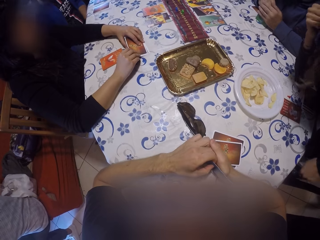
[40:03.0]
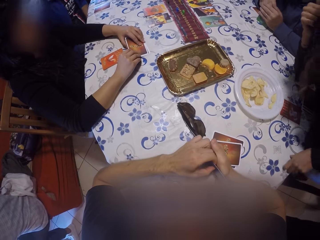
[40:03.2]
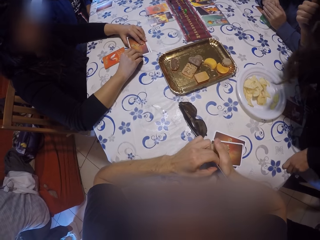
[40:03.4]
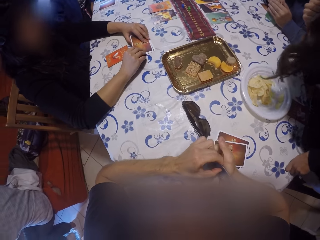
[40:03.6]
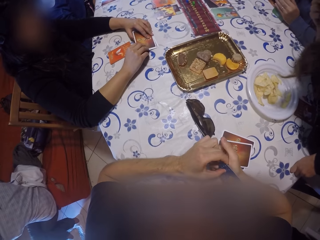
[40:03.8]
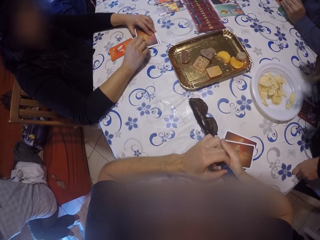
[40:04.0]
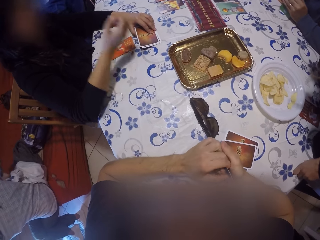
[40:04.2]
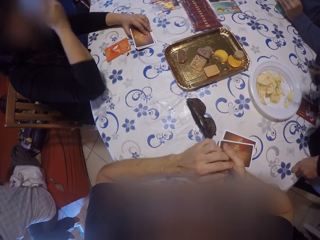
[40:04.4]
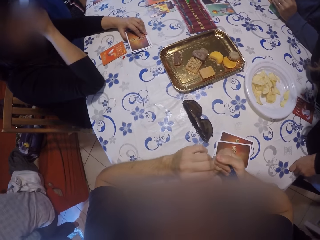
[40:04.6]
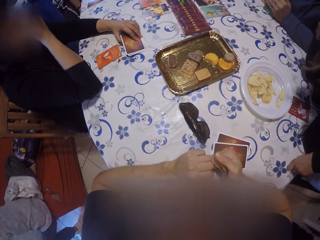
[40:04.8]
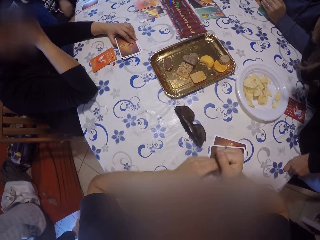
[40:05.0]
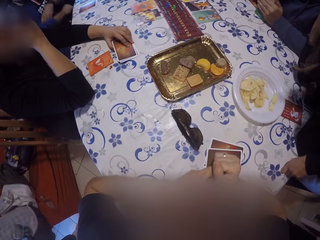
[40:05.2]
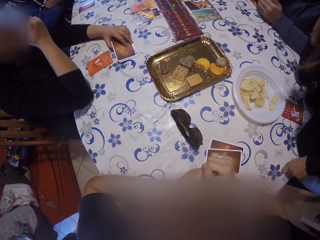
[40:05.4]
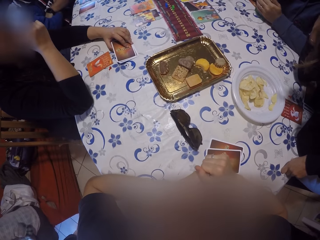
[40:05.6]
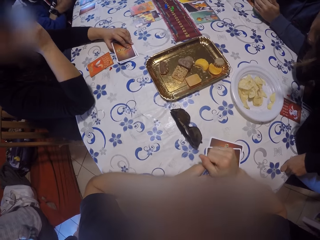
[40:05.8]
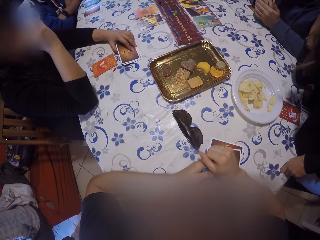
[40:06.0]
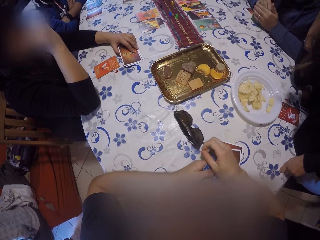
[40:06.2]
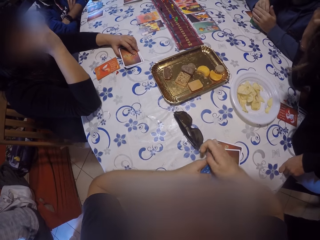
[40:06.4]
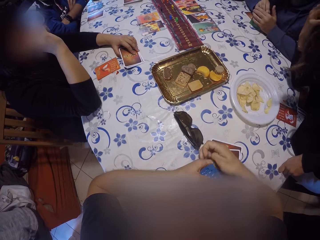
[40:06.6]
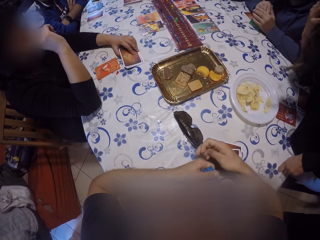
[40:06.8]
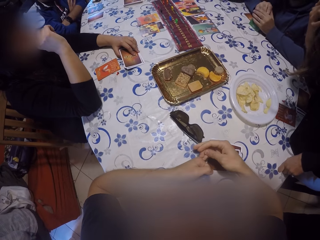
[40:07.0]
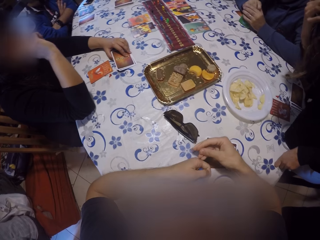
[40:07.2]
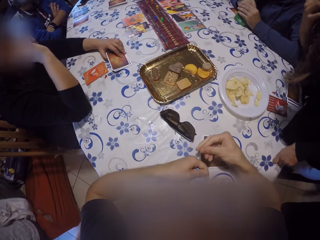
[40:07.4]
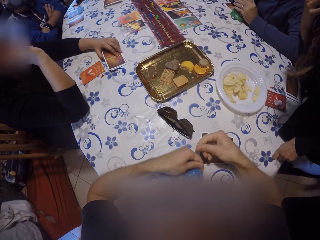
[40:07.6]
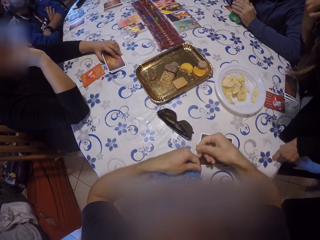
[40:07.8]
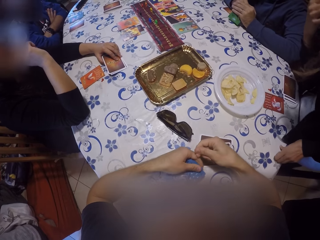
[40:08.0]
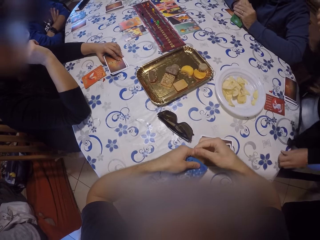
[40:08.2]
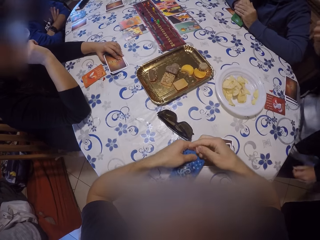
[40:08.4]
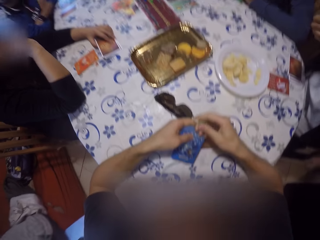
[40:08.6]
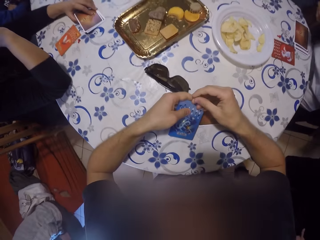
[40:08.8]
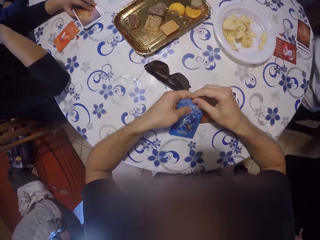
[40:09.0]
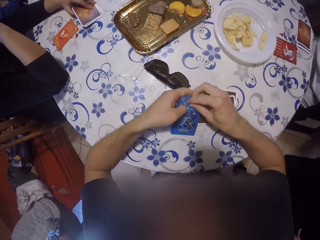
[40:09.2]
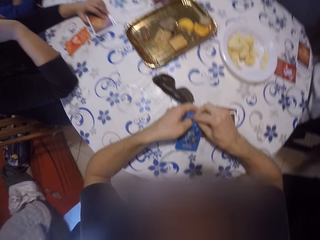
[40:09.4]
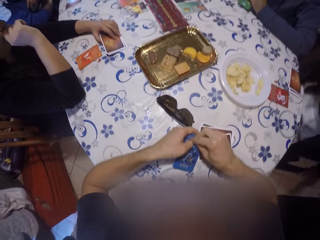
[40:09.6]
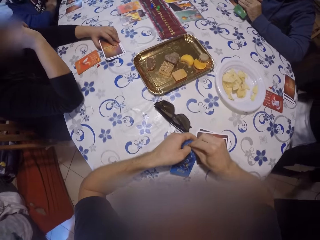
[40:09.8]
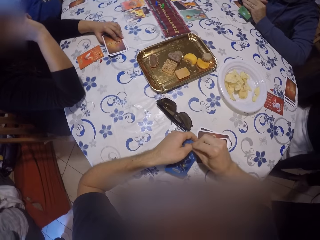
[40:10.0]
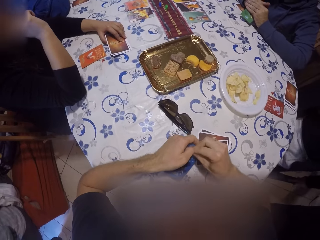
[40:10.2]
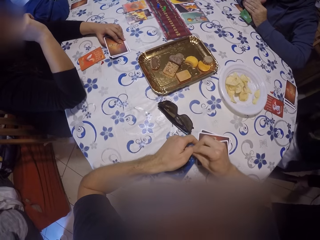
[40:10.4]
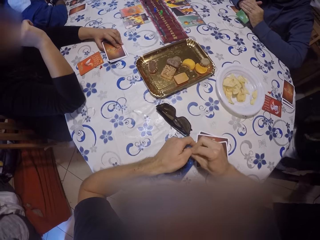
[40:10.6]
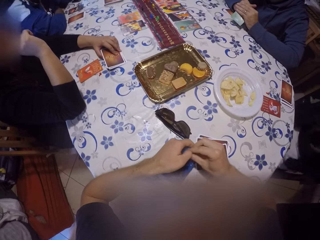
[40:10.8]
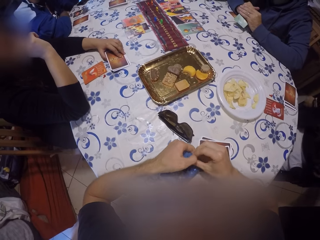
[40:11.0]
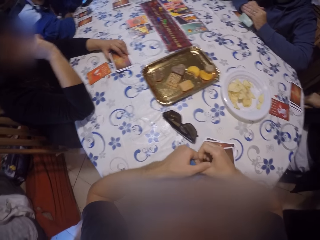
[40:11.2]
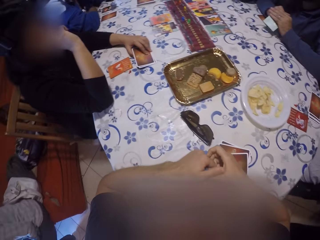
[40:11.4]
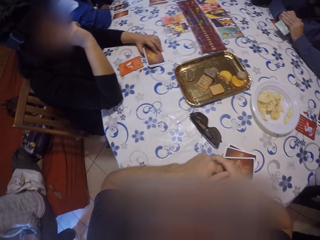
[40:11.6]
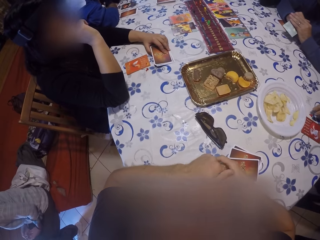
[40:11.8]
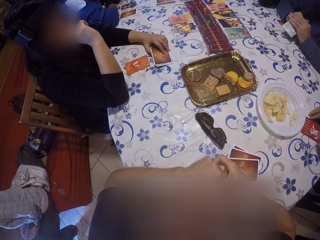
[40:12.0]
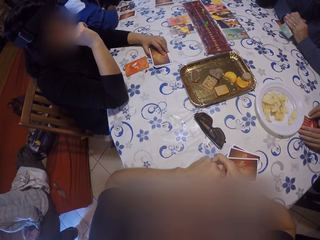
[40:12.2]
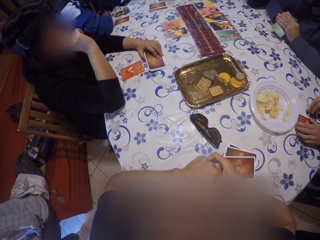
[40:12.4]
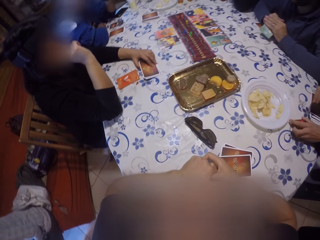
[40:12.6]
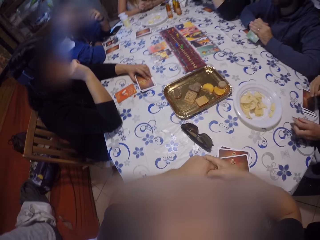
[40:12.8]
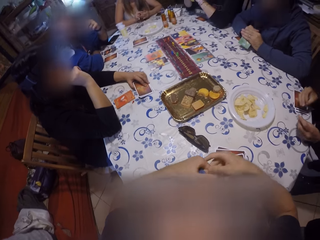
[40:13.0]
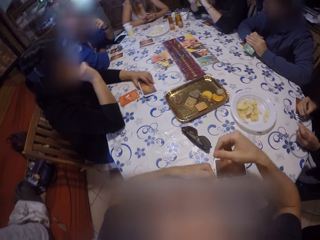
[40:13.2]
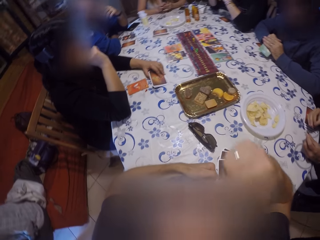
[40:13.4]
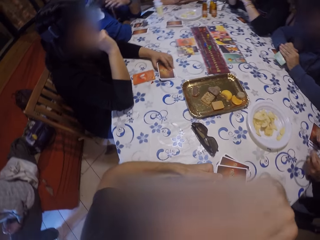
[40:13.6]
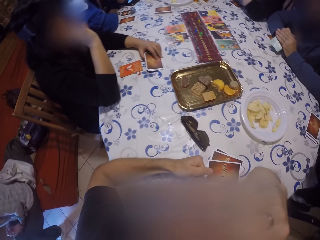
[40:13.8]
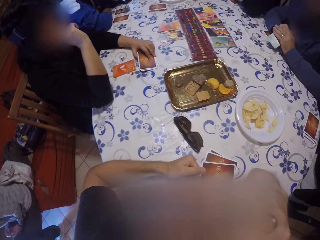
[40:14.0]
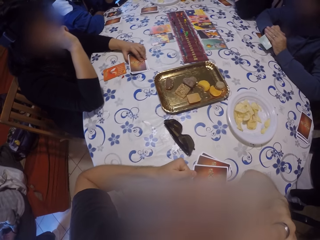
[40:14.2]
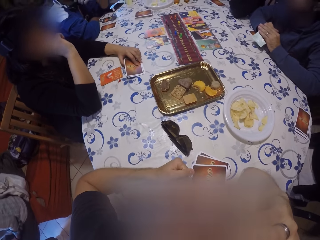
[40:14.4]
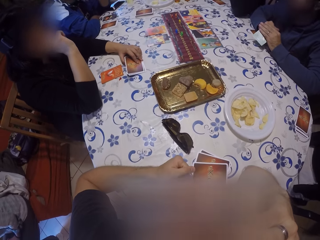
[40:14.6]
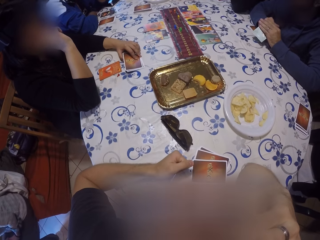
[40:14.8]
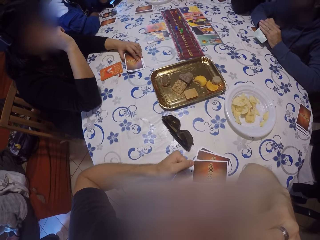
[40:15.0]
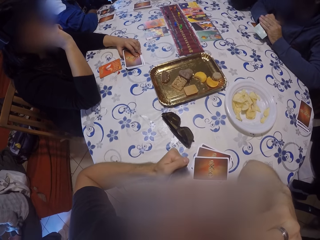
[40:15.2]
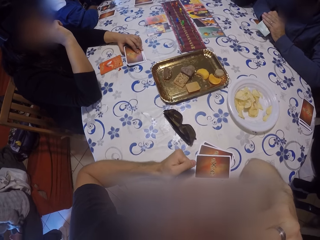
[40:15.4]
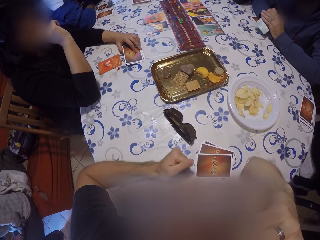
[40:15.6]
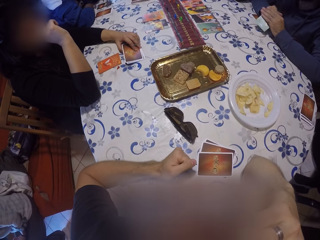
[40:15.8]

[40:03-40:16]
The camera wearer looks around. A woman touches her face with her right hand. The camera wearer puts the game piece in the card with his right hand. Another woman picks a card from the table with her left hand. The camera wearer touches the face.

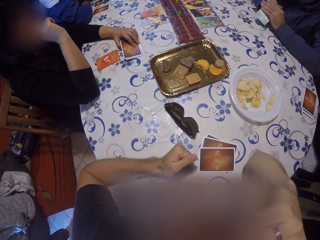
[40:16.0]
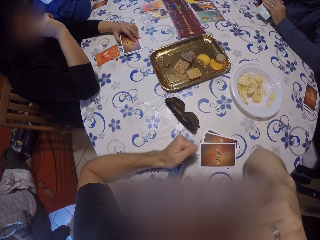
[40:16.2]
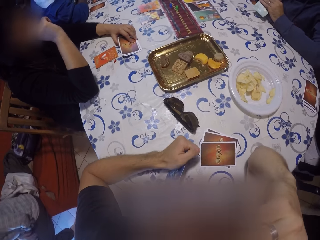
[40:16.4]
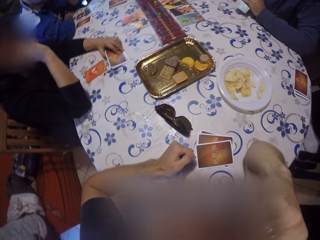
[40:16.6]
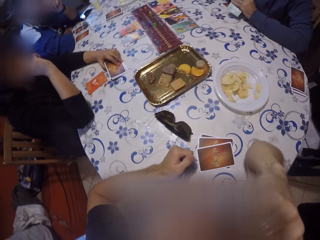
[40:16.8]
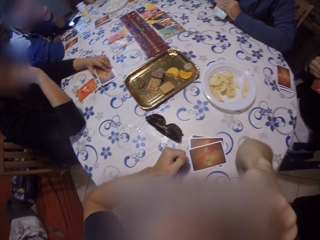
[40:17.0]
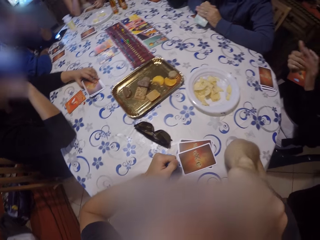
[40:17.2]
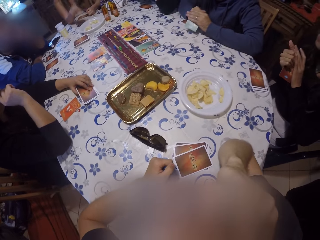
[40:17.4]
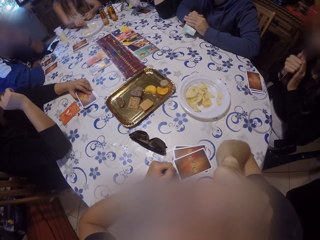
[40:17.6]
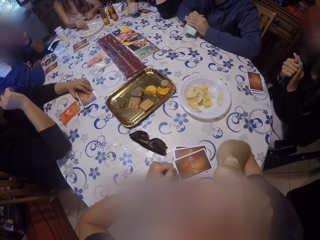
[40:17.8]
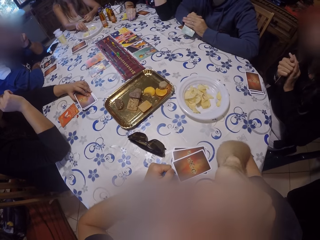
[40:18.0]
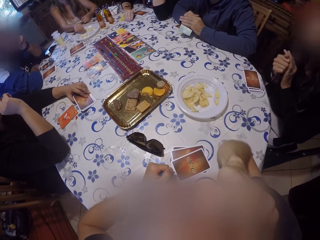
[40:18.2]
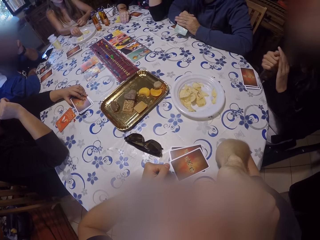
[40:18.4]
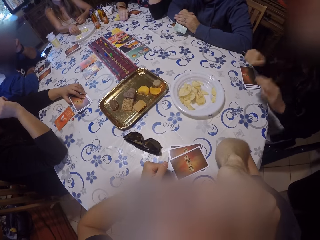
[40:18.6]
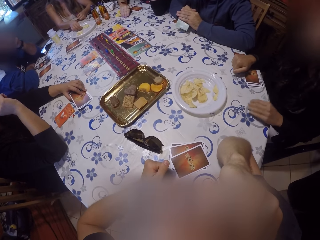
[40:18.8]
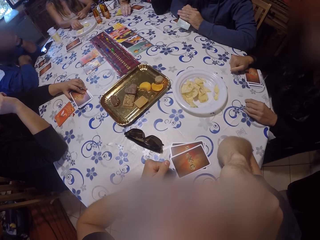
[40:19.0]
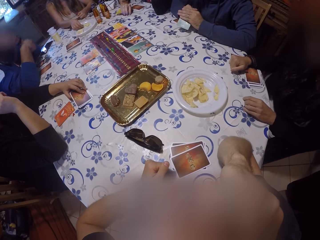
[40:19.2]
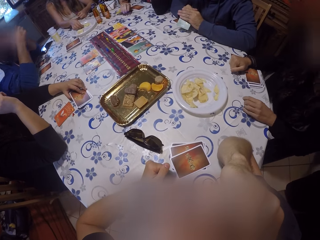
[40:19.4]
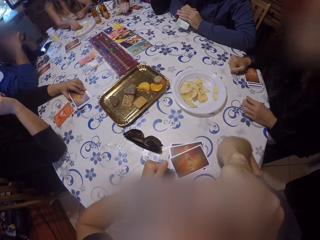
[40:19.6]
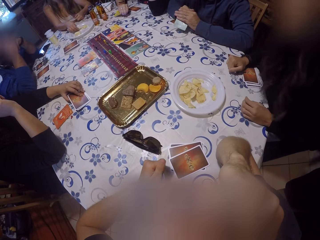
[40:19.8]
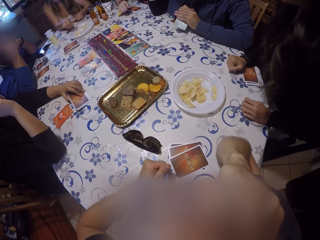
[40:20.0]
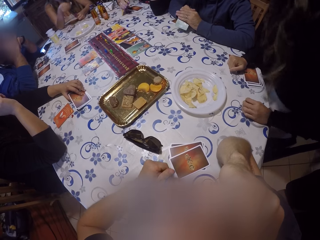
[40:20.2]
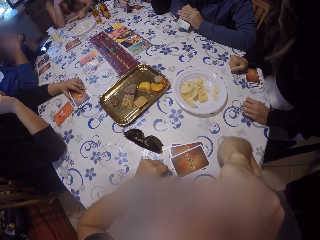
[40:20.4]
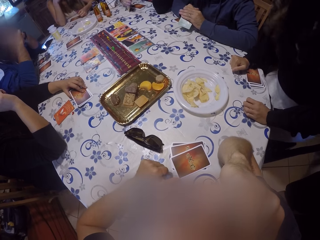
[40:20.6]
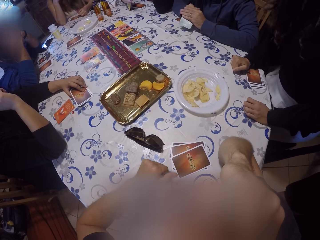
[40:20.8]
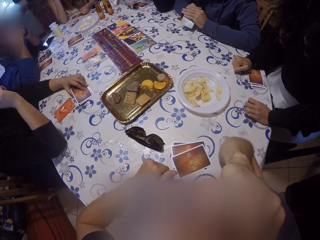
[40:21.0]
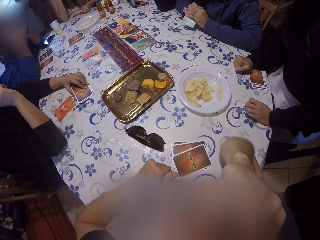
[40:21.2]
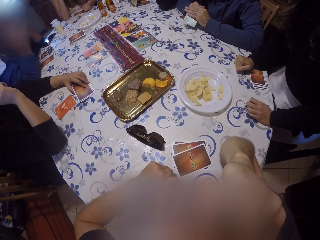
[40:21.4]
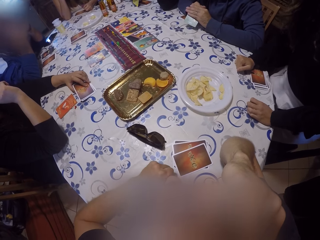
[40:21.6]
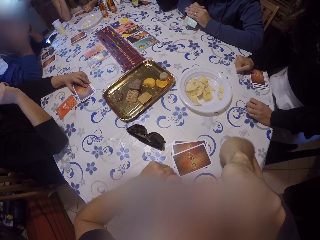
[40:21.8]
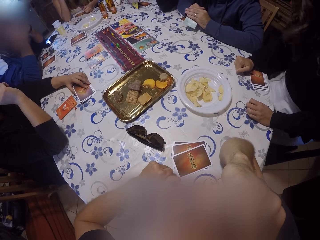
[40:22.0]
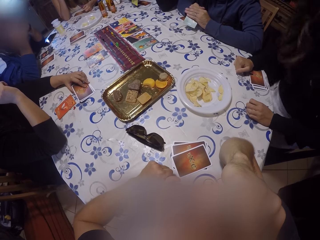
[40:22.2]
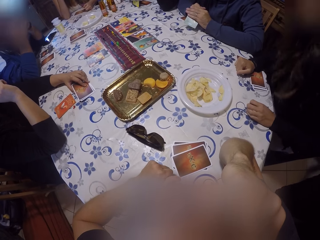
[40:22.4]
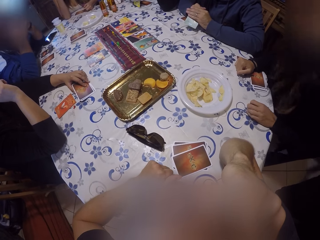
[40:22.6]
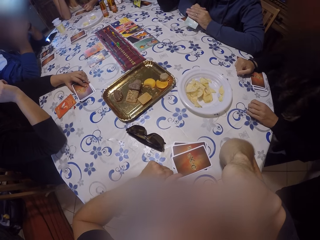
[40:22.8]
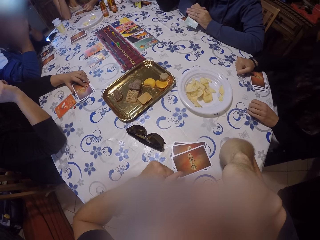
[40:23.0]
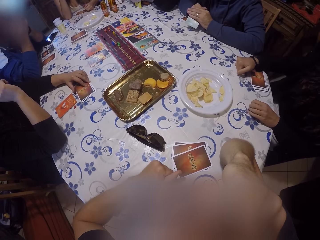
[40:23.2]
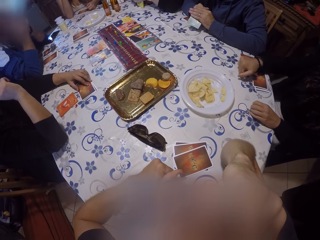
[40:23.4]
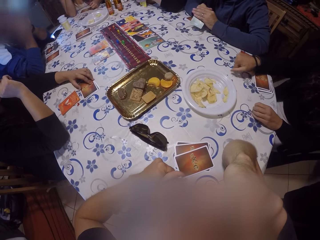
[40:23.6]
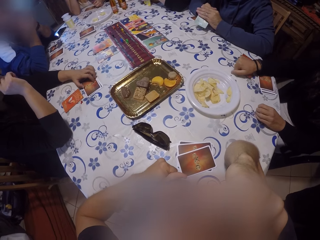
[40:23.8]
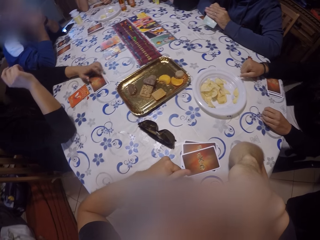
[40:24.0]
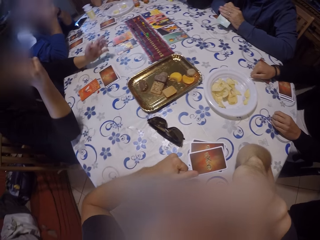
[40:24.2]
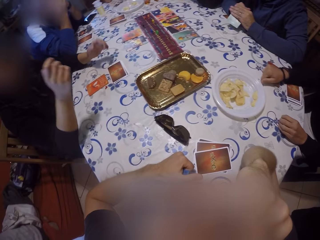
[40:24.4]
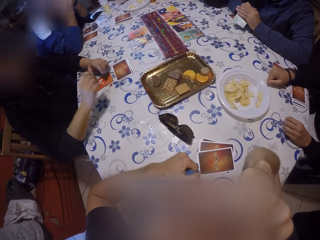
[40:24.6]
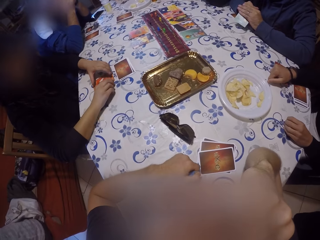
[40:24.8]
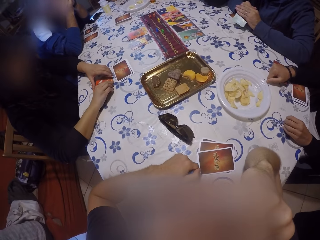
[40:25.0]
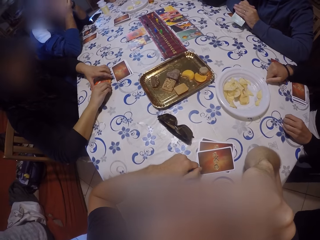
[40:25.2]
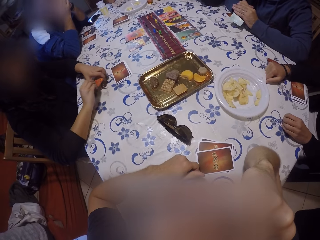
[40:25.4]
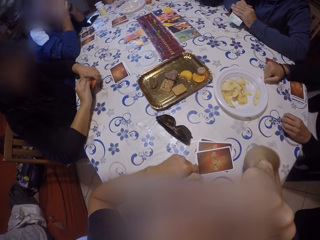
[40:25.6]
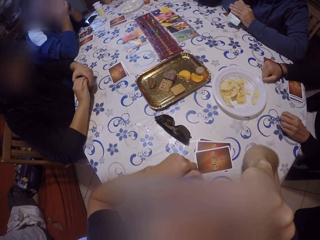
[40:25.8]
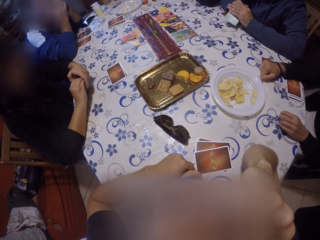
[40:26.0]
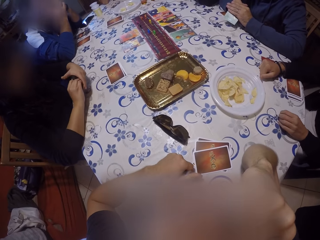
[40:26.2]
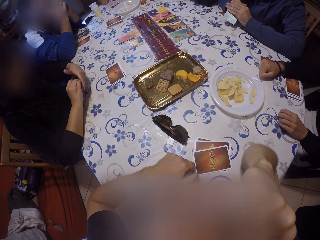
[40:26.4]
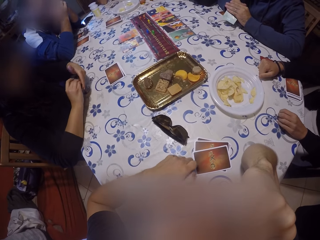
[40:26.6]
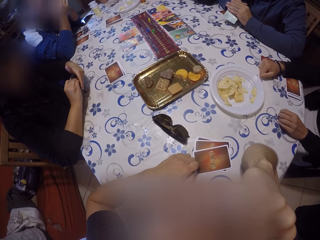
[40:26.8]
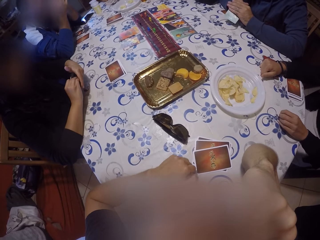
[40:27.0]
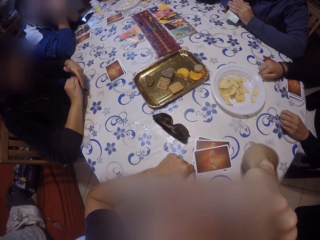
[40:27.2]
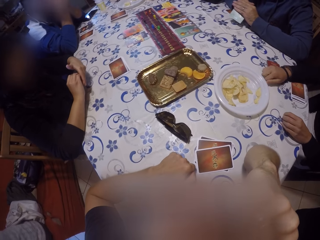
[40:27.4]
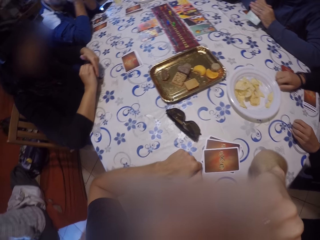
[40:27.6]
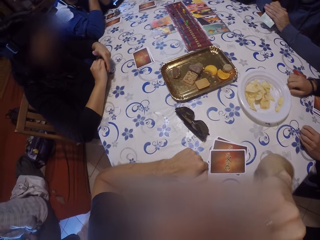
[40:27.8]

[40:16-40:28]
A woman folds the card with both hands. She places her left hand on the table and places the card on the table with her right hand. She adjusts herself on a chair. Another woman picks up the card on the table with both hands. She folds the card in her left hand with her right hand.
